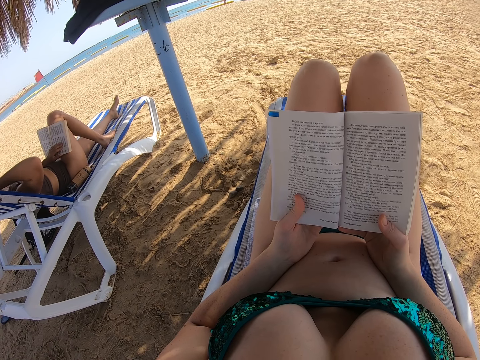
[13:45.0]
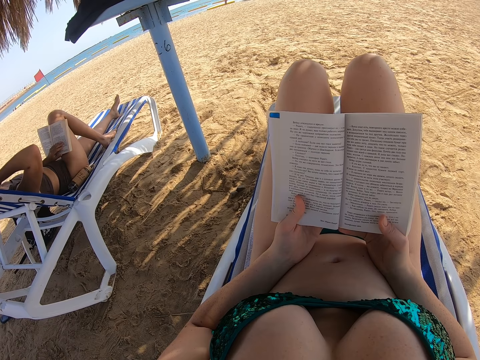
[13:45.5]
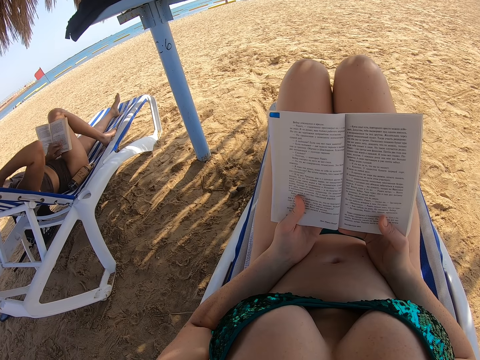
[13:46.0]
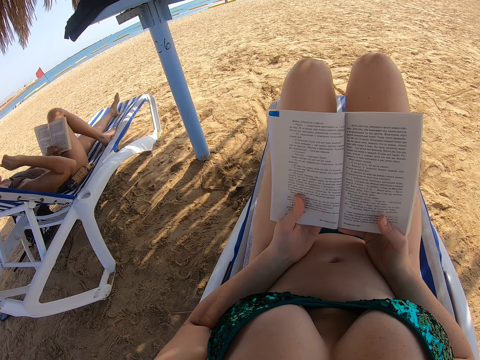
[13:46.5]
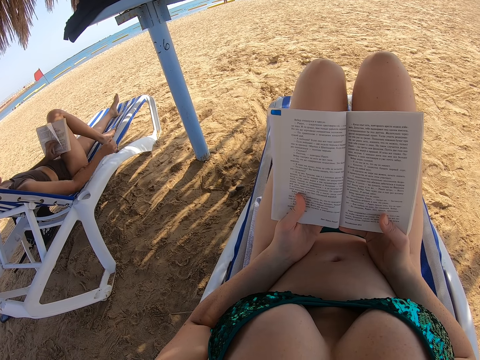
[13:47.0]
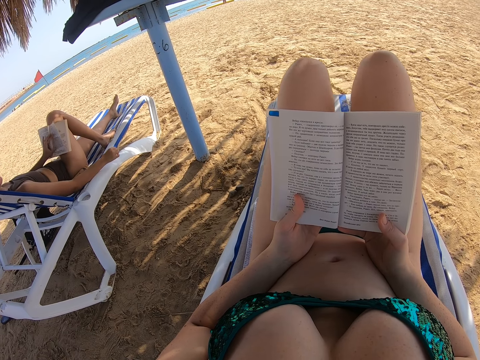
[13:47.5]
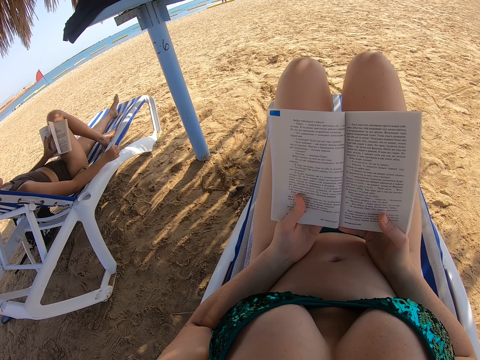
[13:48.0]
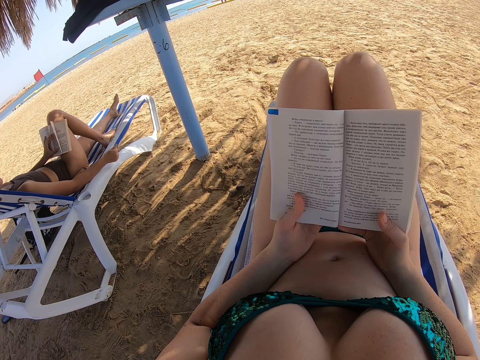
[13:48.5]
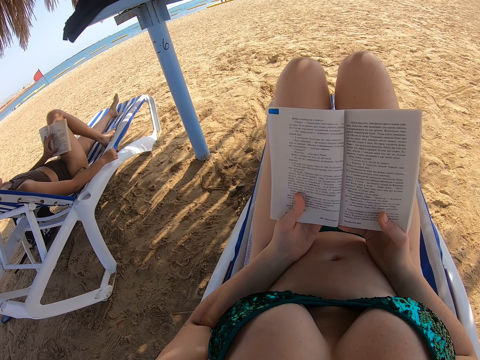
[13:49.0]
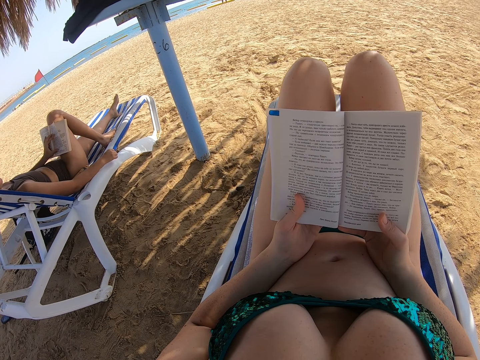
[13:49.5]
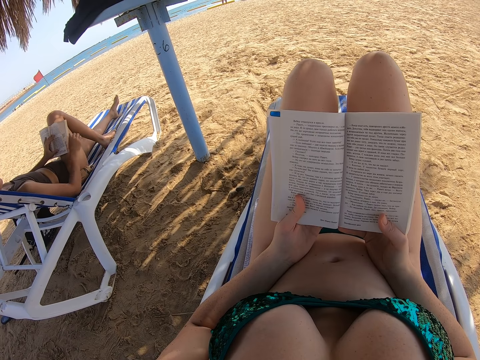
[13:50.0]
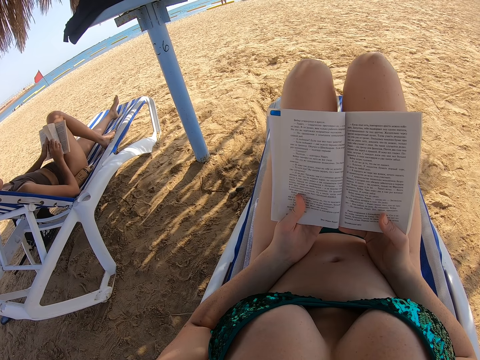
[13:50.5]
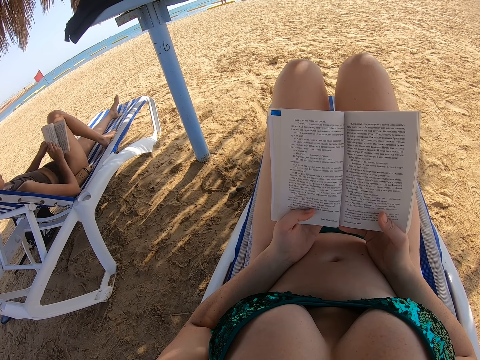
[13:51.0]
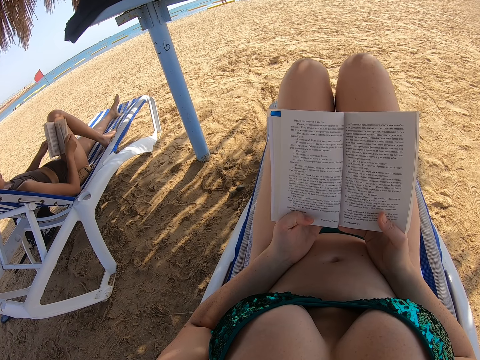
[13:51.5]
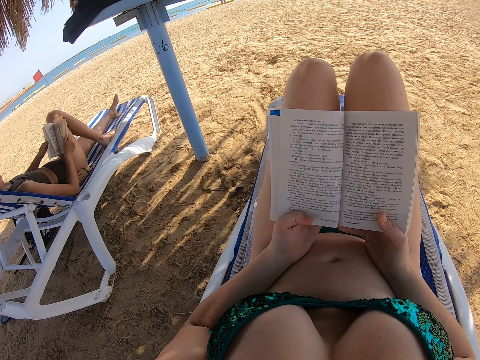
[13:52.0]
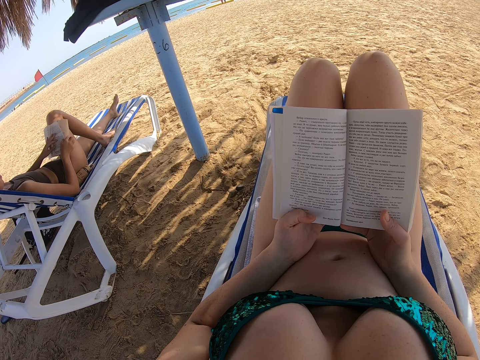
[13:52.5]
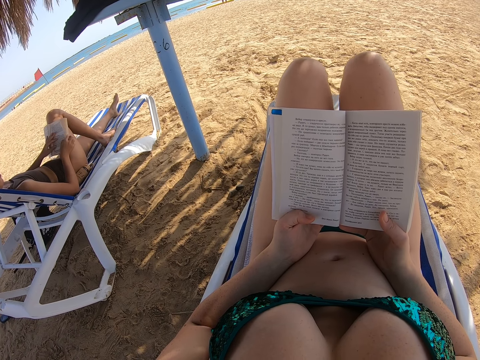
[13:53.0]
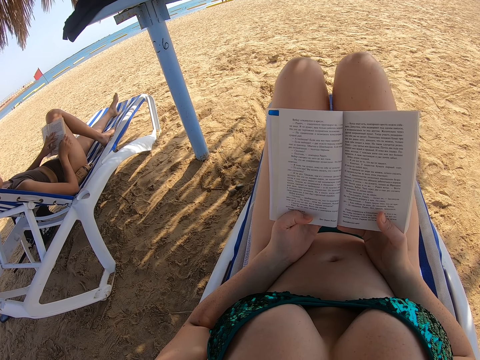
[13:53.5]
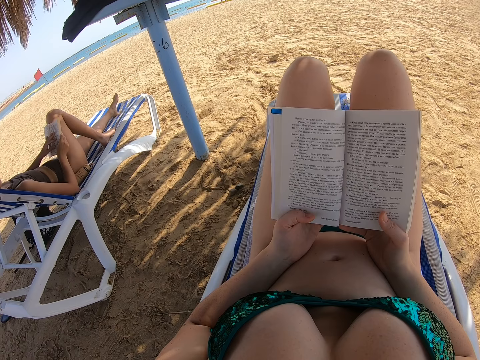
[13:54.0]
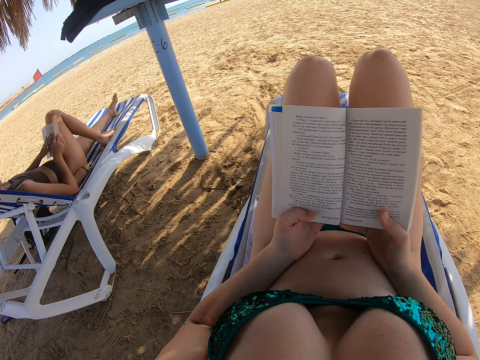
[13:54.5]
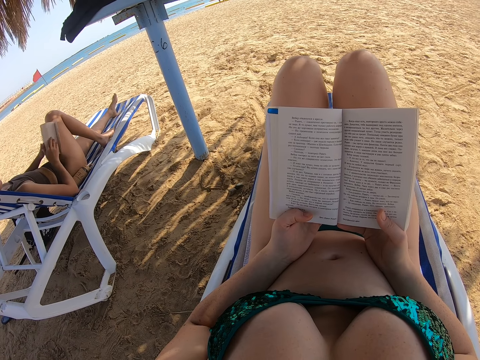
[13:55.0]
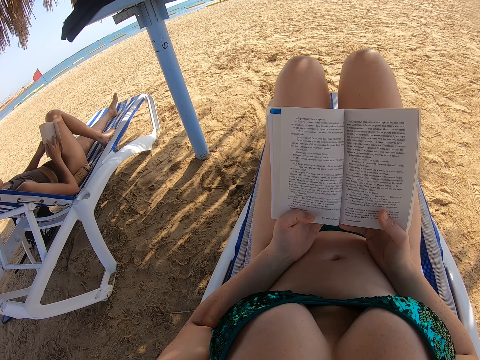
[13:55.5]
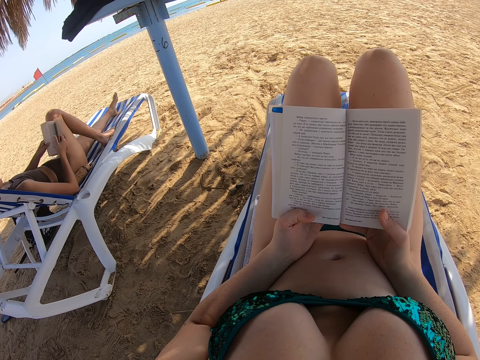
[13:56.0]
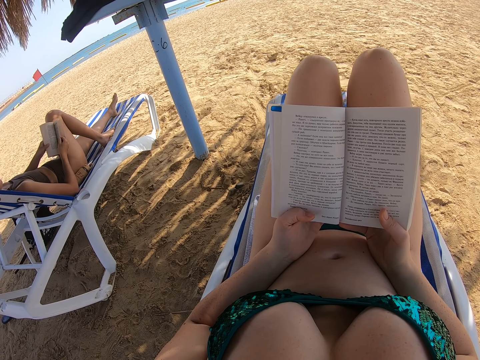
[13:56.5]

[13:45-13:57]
A lady reads a book. The lady places the right hand on the chaise chair. The lady flips the book, holds the book with both hands, reads the book, and flips the book.

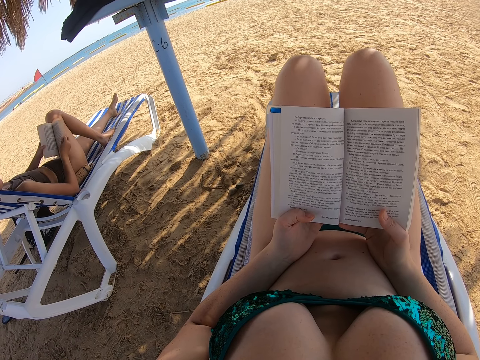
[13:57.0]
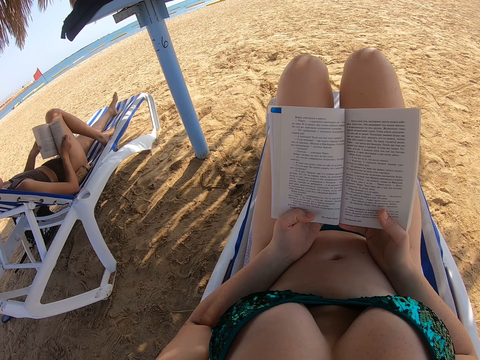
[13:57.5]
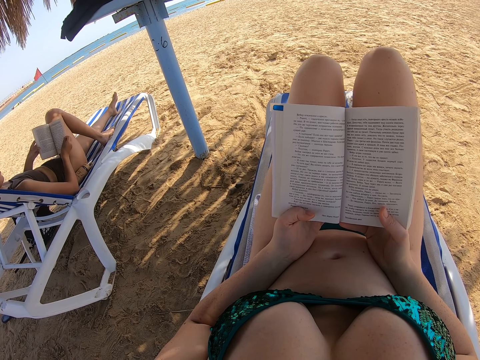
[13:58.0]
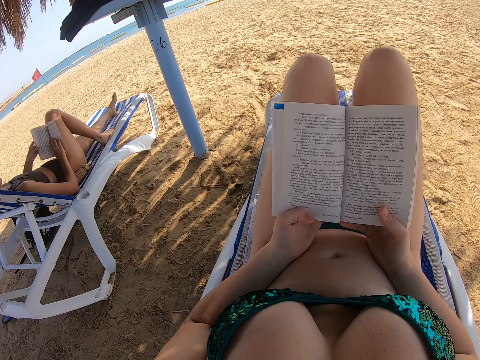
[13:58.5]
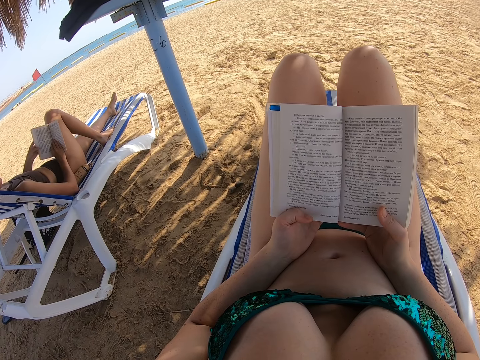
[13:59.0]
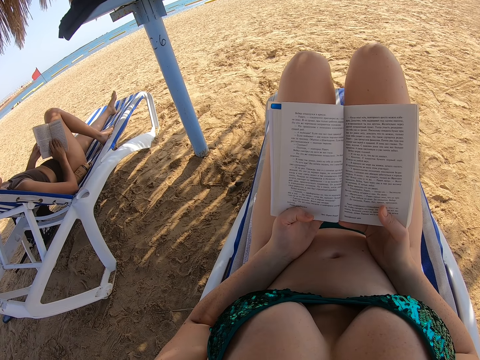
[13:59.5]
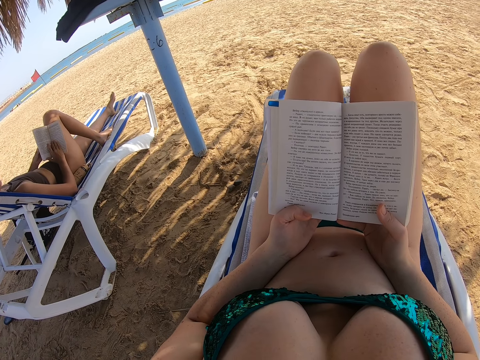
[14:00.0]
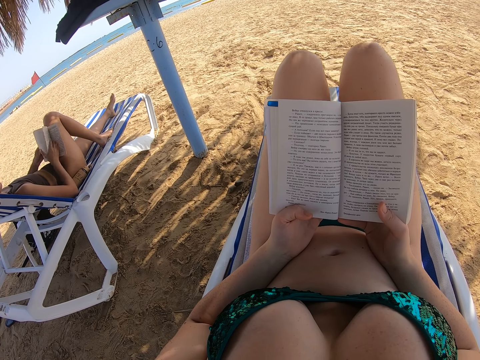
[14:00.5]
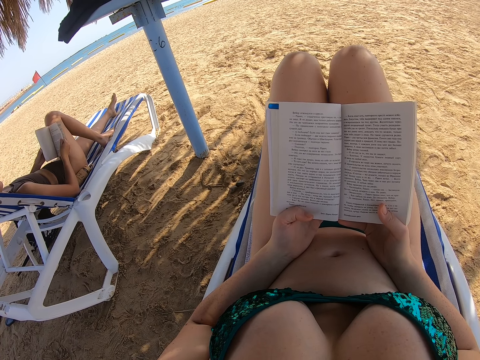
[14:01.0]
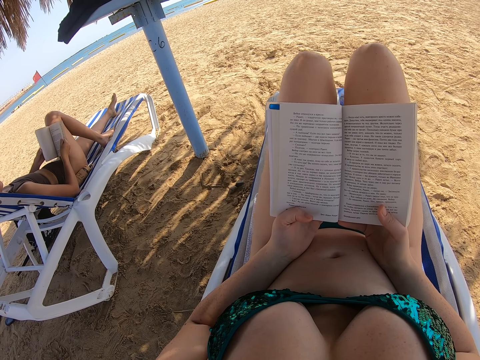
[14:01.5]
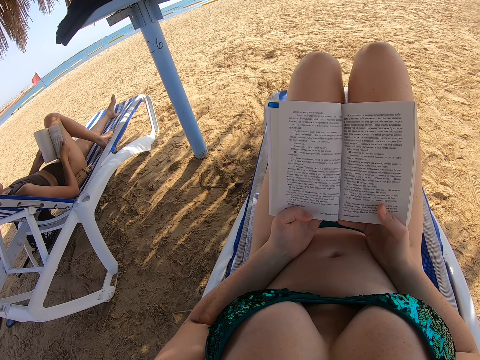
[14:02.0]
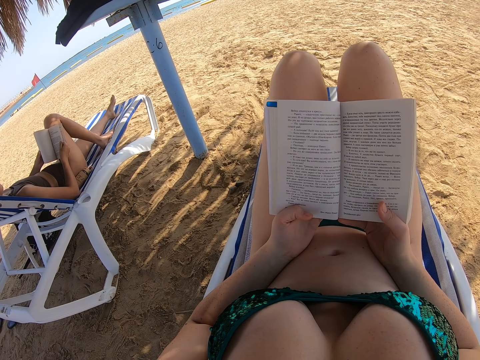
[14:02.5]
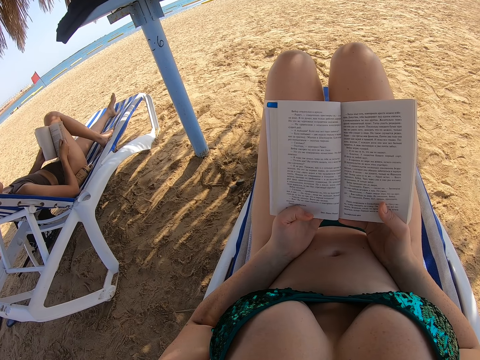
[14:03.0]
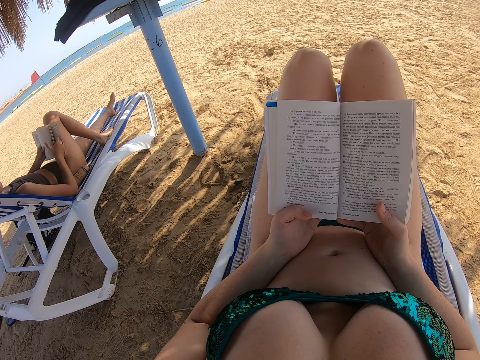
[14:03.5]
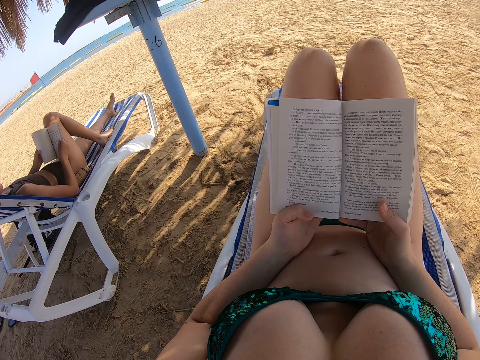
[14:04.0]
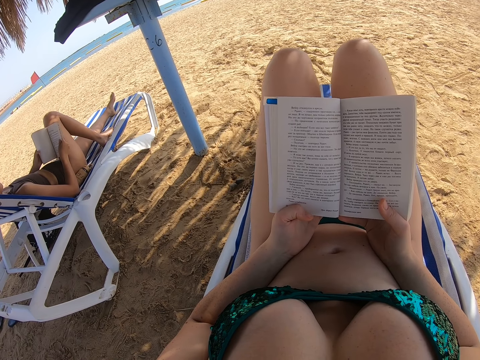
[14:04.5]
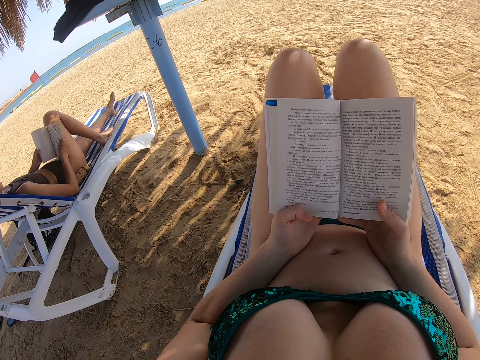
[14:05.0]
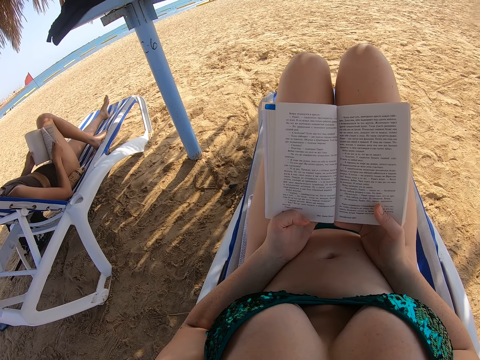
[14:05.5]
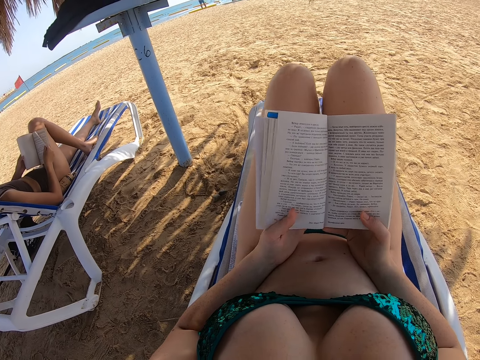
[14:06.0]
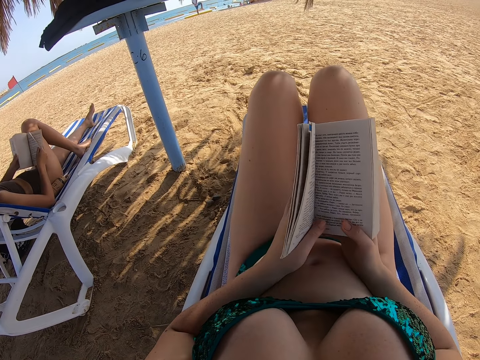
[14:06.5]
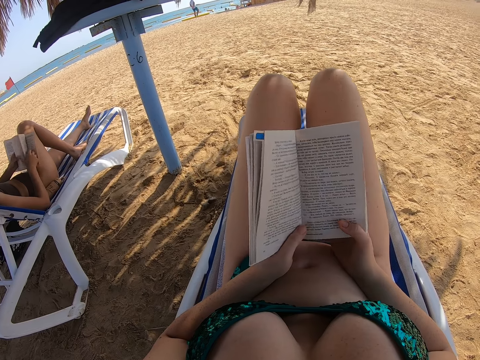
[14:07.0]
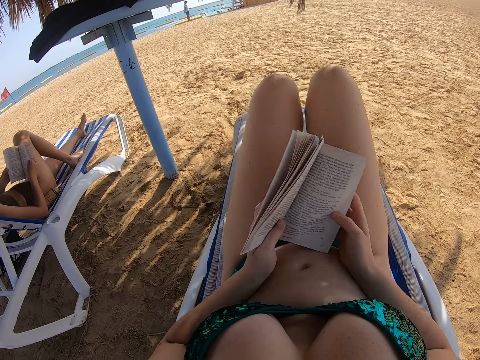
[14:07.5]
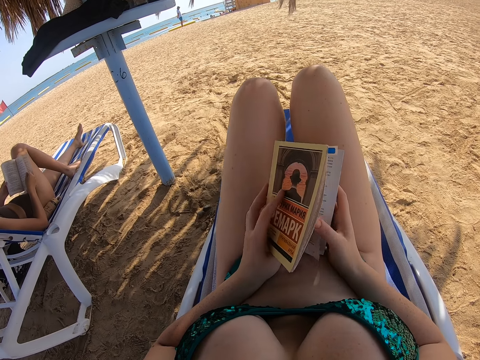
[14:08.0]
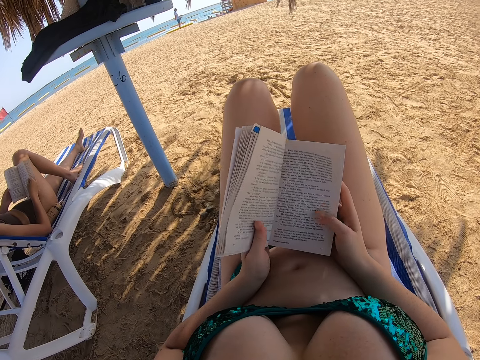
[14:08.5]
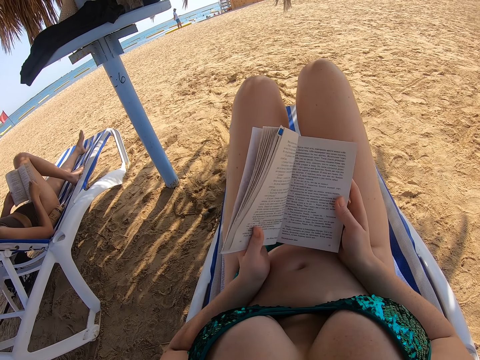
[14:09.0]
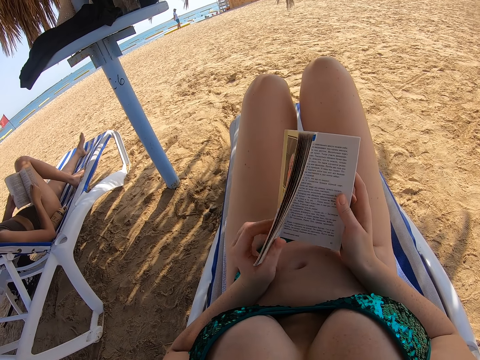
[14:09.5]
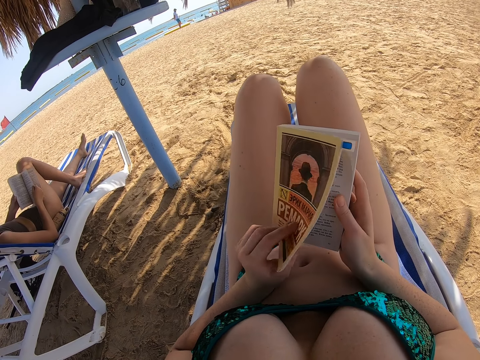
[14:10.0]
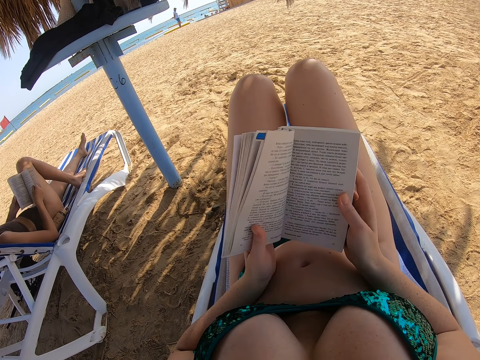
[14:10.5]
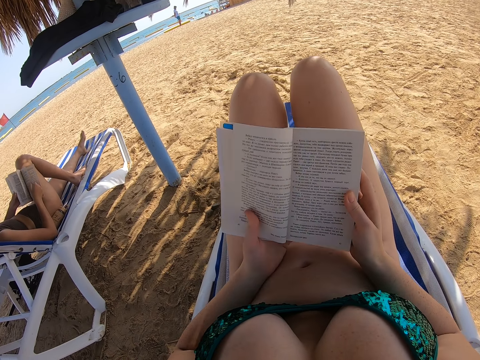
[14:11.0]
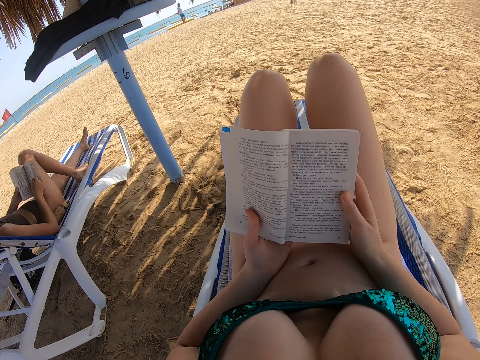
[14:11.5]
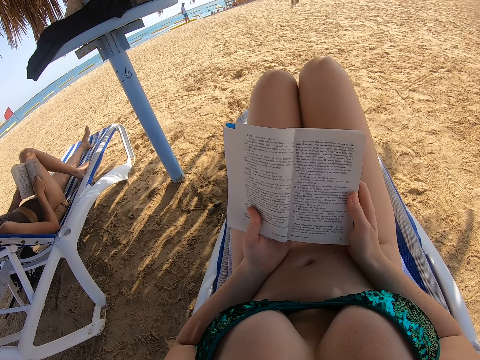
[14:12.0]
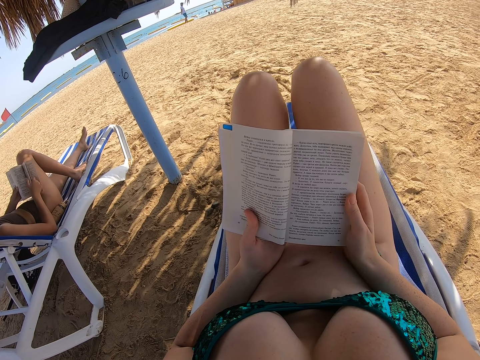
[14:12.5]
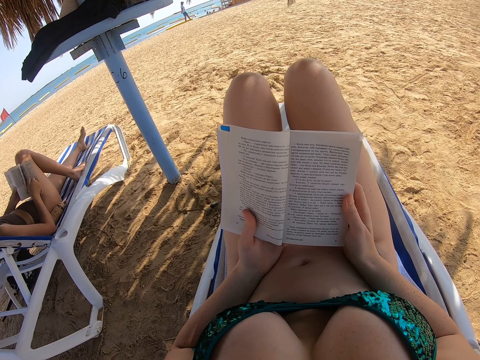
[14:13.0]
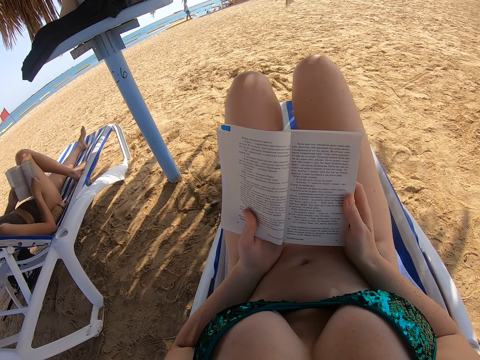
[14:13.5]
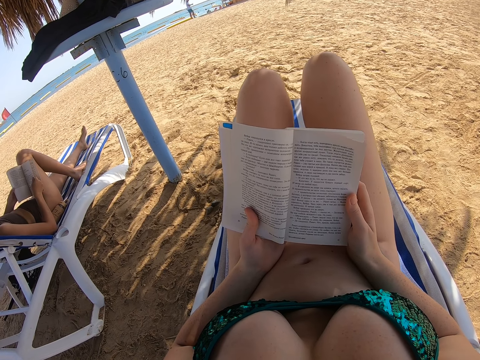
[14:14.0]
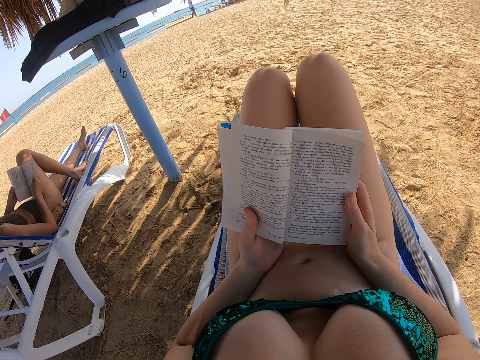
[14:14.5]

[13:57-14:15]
The lady reads the book, flips the book, reads the book, opens pages of the book, reads the book, and flips the book. The camera wearer closes the book. They open the previous page of the book. They close the book. They open the book. They read the book.
